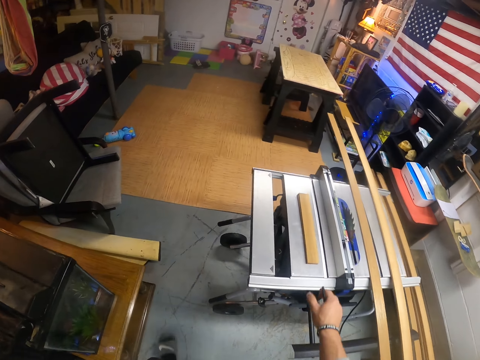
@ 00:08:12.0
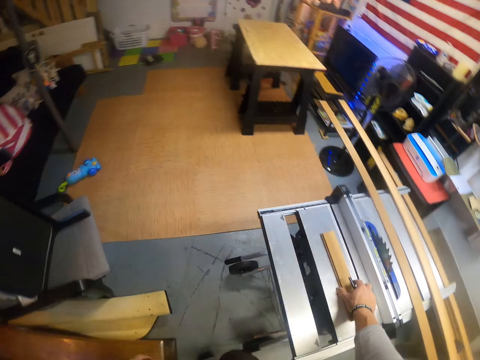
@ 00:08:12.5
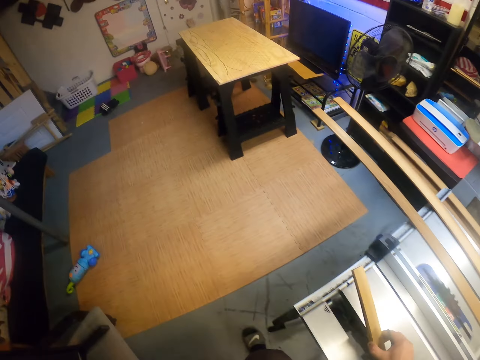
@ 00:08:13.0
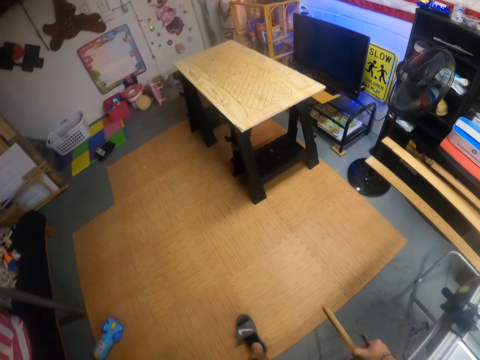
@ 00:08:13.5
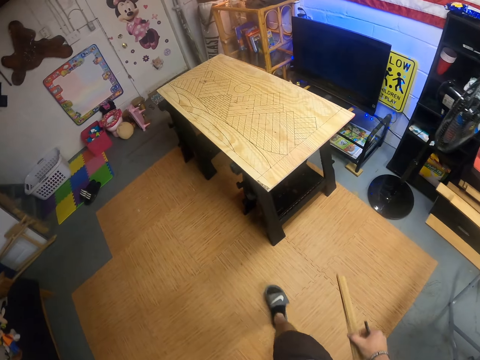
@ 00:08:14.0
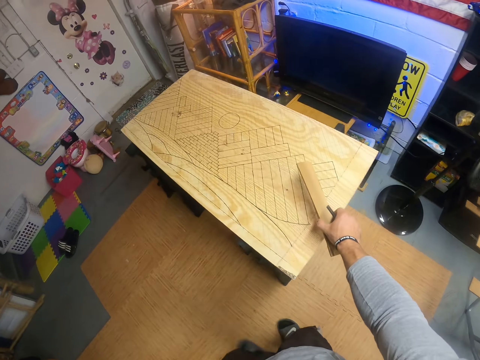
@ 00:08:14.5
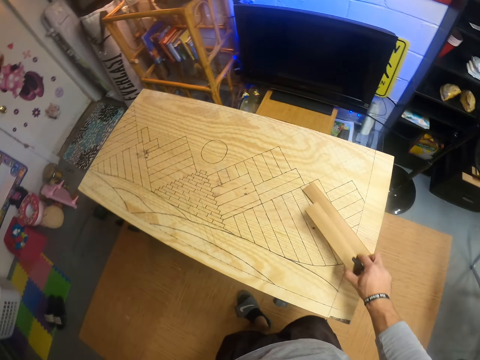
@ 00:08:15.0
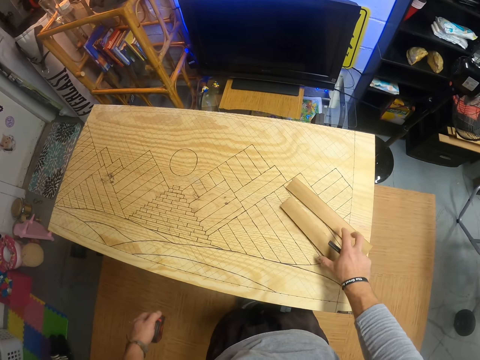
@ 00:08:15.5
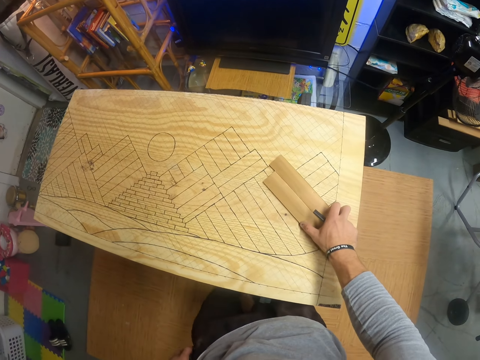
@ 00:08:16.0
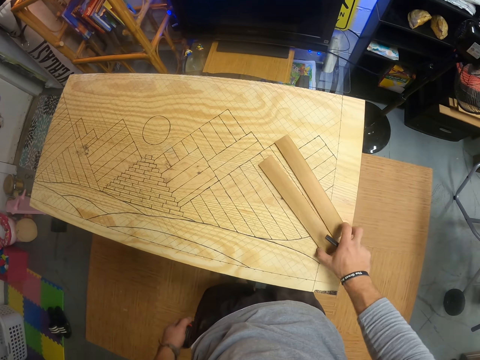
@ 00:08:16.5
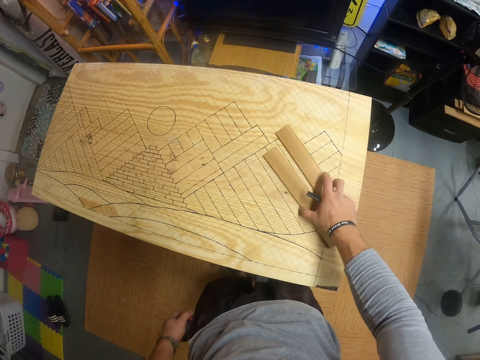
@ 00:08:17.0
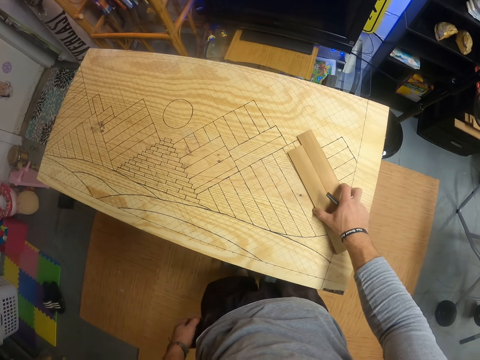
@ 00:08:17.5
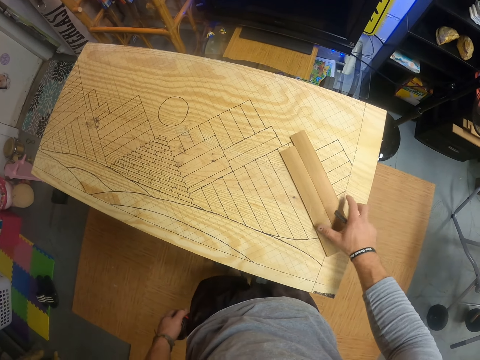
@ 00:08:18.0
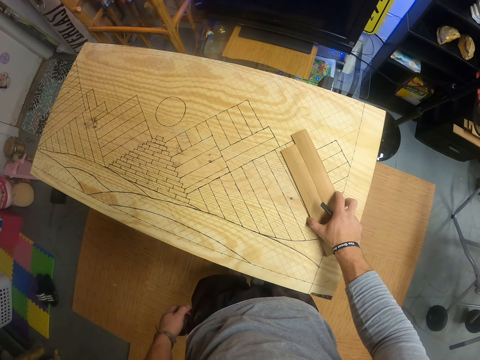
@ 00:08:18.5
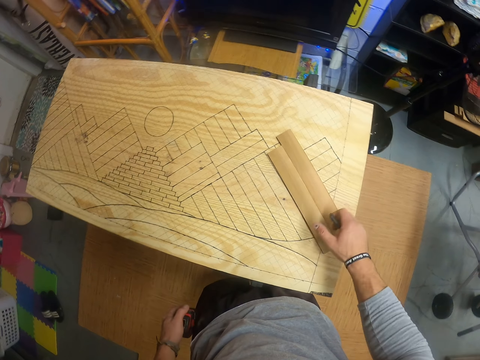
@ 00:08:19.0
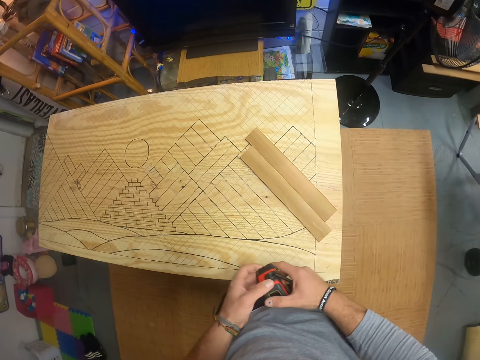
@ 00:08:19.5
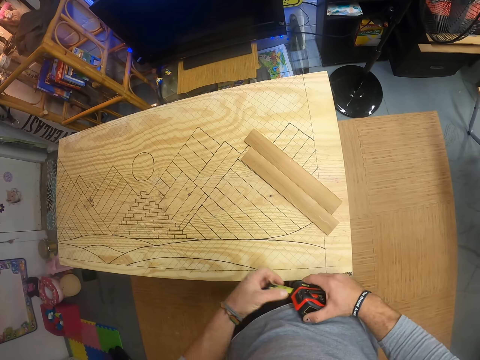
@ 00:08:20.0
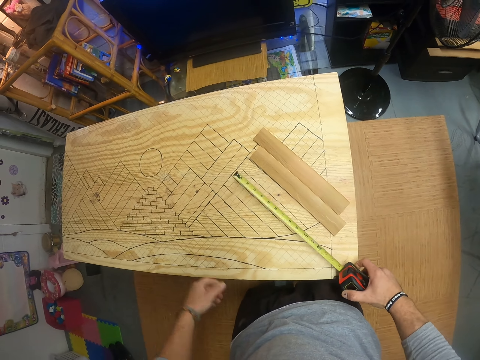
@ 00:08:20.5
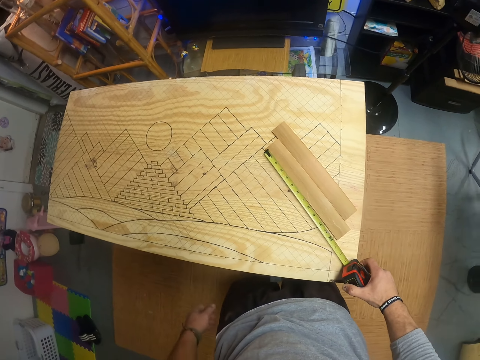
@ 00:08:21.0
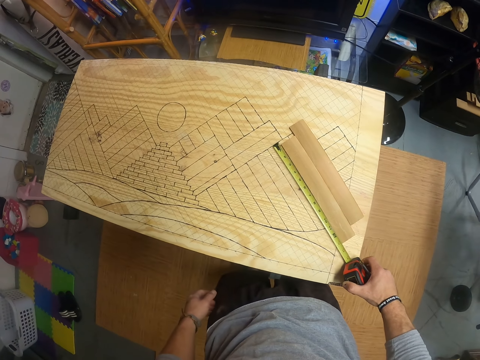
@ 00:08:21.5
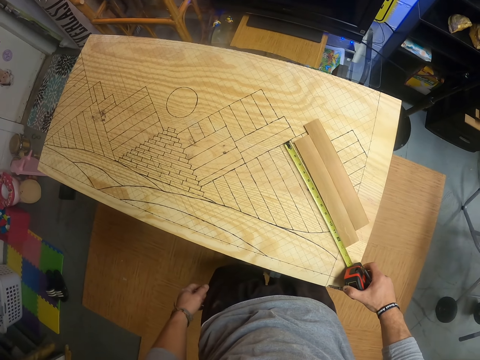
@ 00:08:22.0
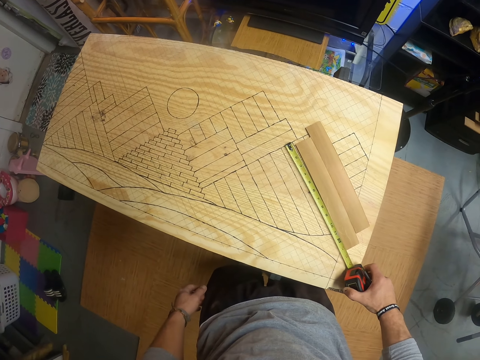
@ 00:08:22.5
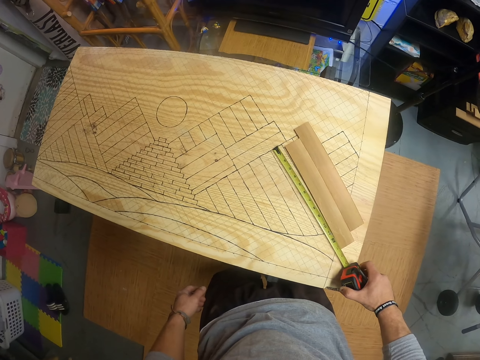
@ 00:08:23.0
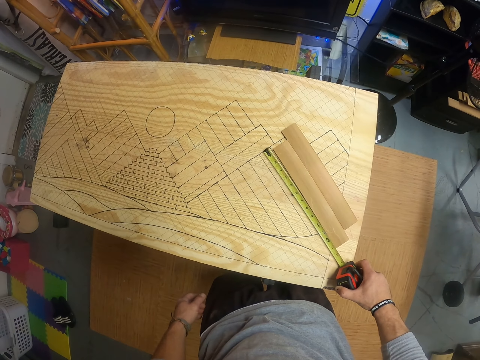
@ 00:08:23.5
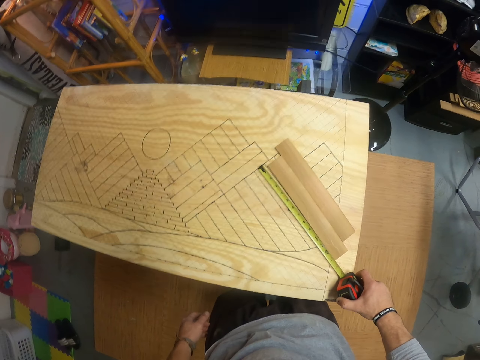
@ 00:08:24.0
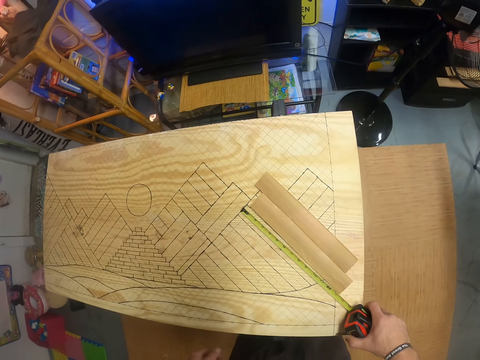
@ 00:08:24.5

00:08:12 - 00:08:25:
The camera wearer picks the two pieces of plank on the table saw machine with his right hand. He walks. He drops the two pieces of plank on a workbench with his right hand. He places the two pieces of plank on a sketch on the workbench with his right hand. He pulls the tape measure. He measures the sketch on the workbench with the measuring tape in his right hand.

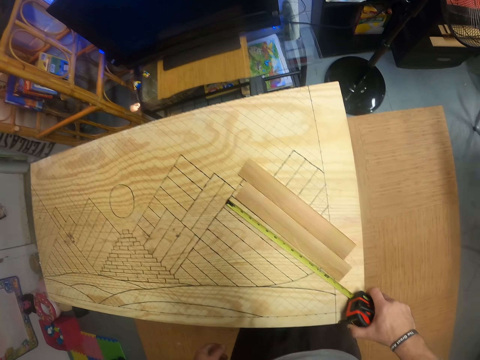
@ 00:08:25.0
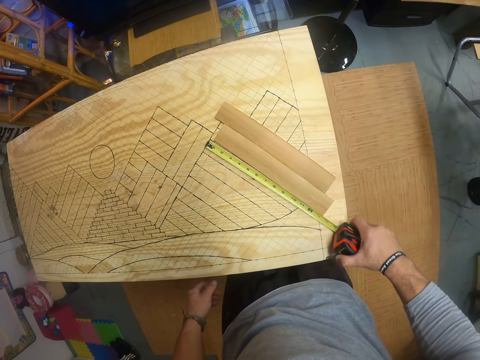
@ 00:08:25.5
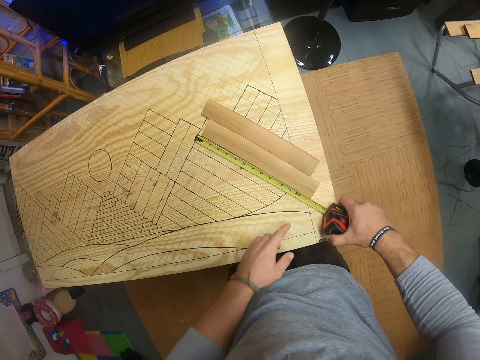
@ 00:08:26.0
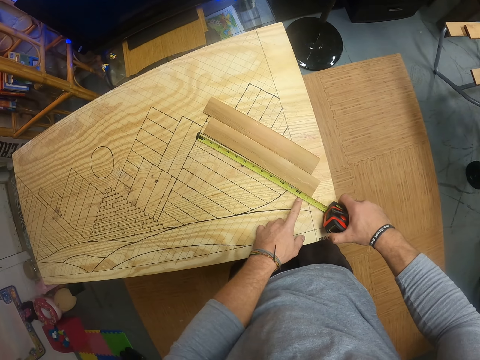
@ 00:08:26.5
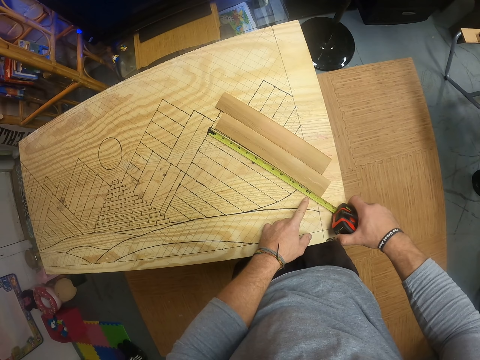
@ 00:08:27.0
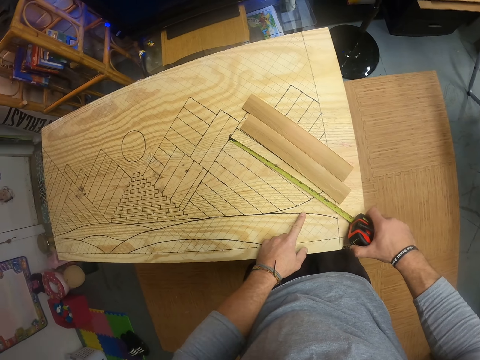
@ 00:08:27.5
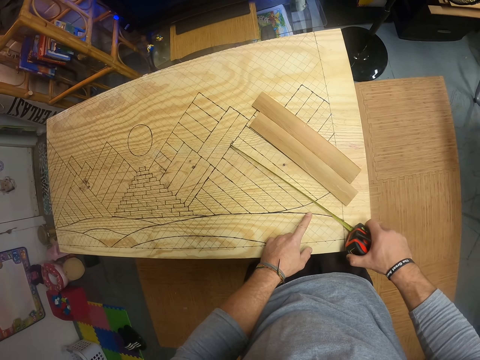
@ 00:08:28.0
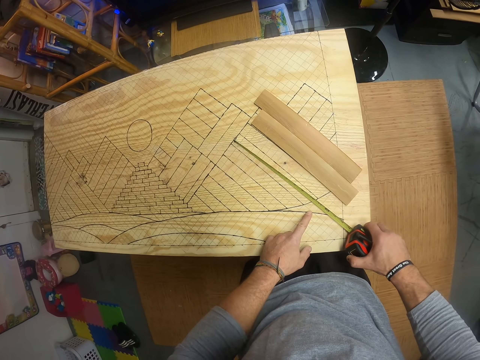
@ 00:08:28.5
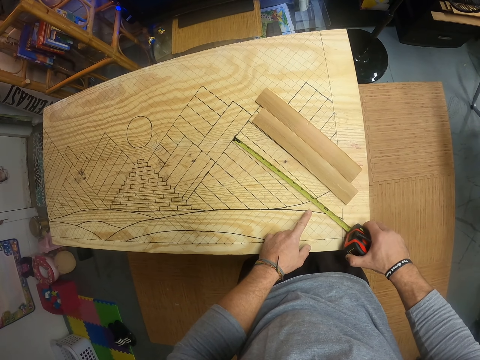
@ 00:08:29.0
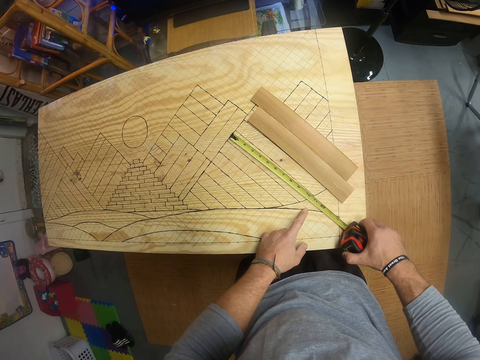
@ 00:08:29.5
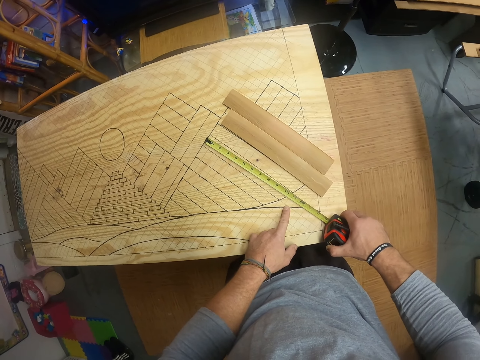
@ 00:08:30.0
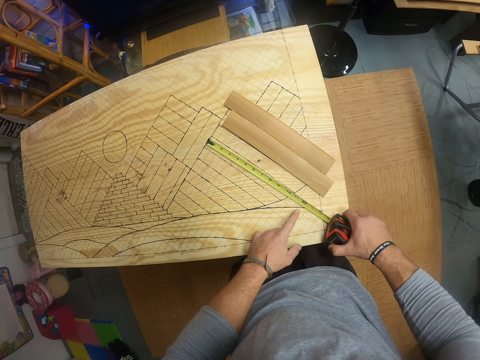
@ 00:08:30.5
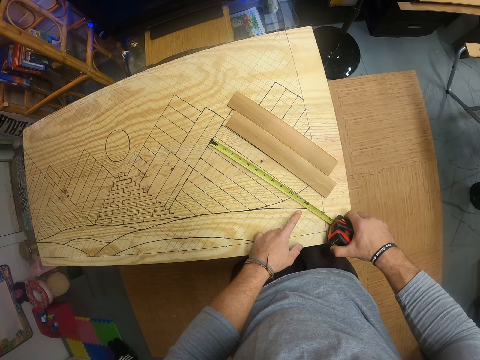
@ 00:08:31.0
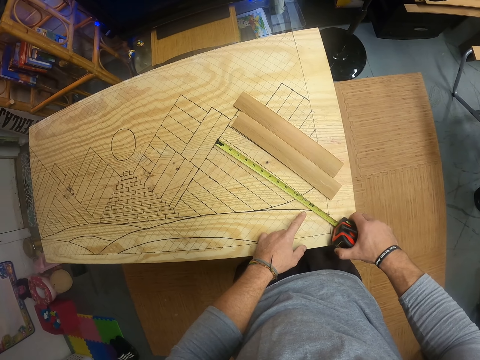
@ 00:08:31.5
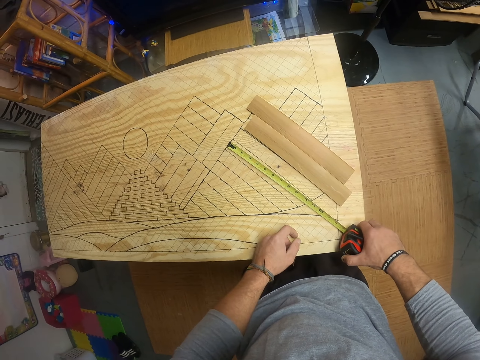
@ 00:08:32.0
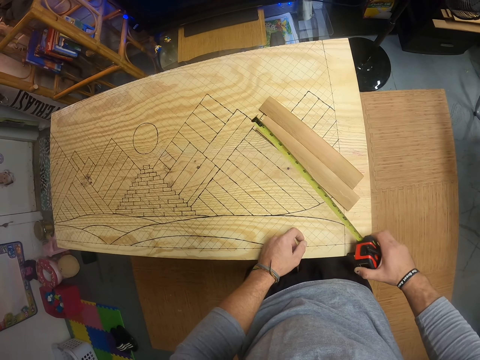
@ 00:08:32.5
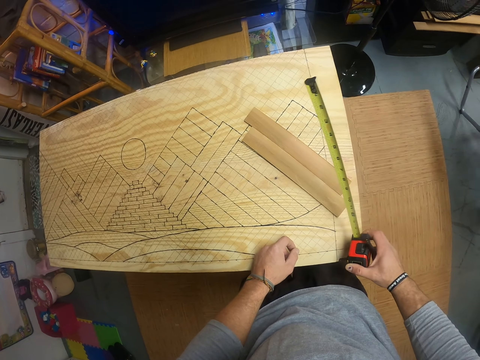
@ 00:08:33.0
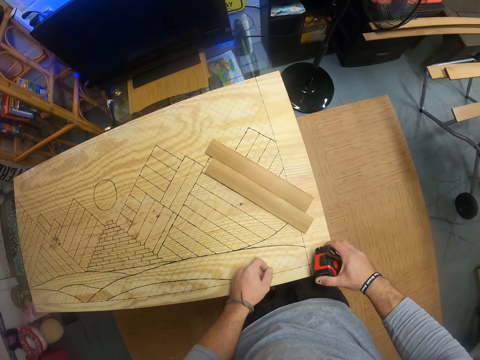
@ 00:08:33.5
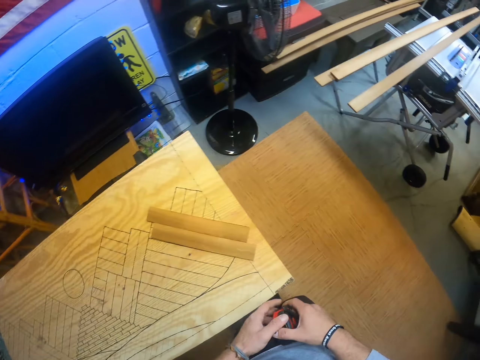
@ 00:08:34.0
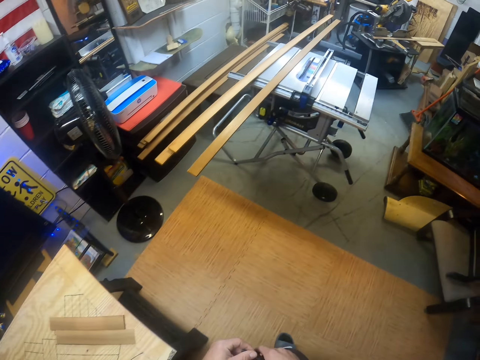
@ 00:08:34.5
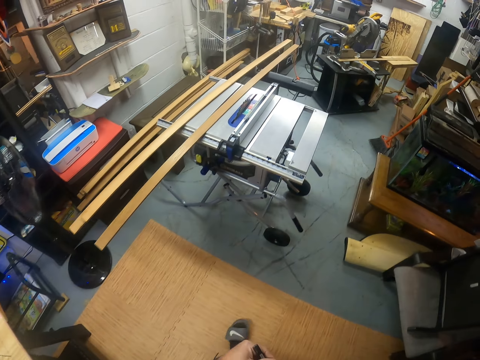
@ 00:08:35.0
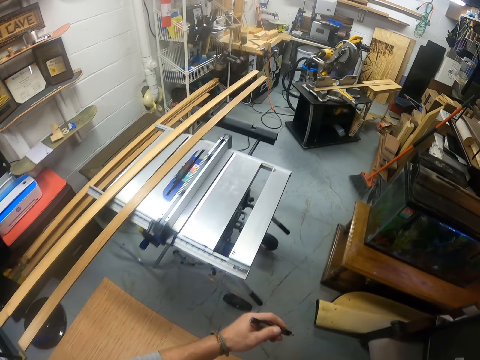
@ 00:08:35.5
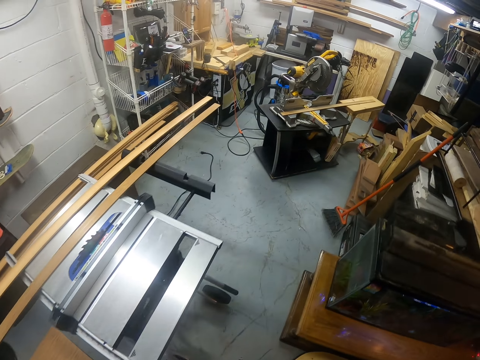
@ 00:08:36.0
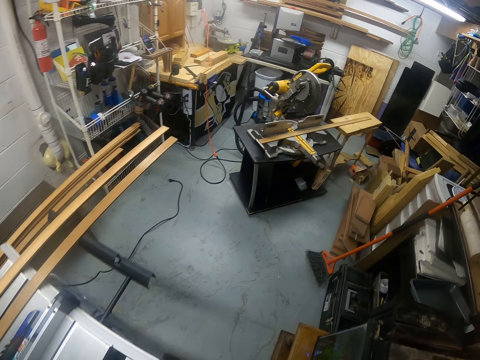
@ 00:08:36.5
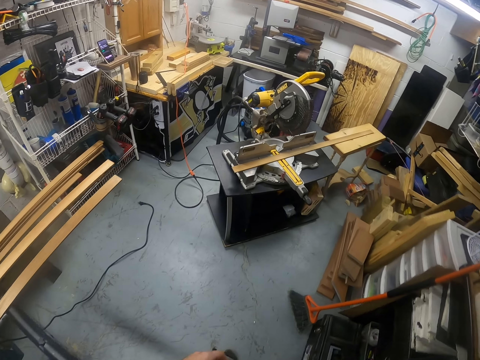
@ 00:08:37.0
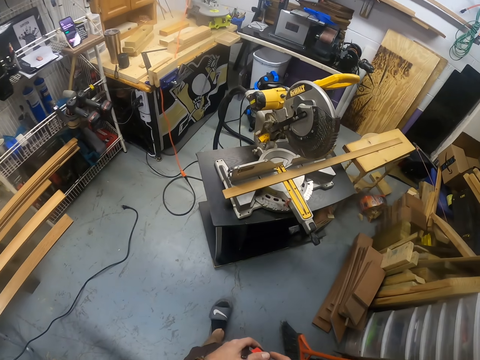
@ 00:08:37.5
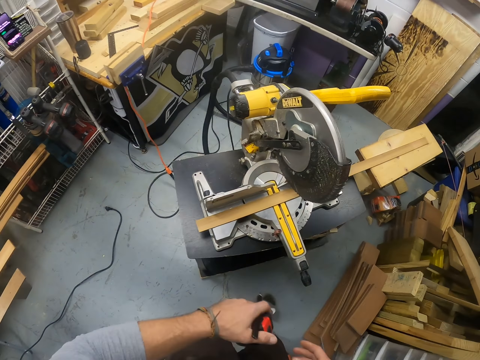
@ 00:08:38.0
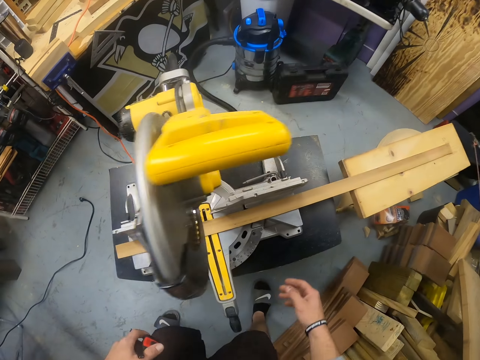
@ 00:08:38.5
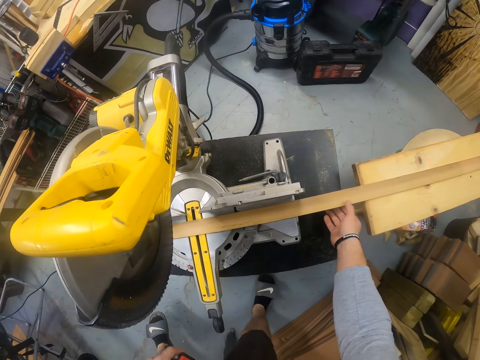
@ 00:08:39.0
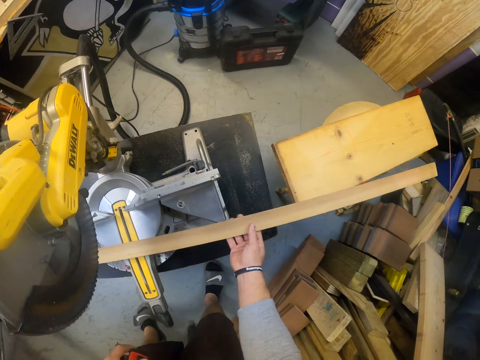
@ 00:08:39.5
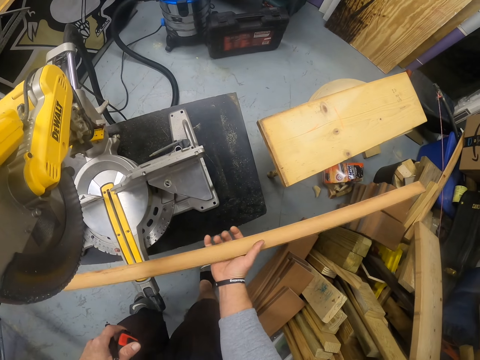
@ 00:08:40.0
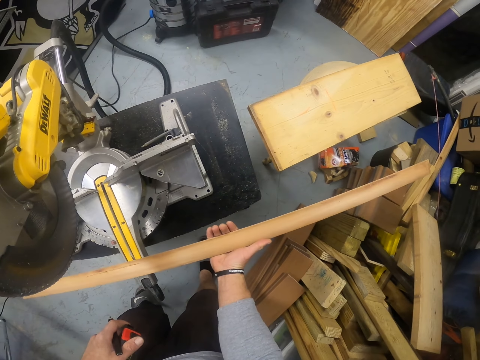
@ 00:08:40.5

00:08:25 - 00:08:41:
The camera wearer puts his hand on the tape measure. He moves his hand. He lifts the tape measure. He walks. He moves the wood. He holds the plank on the miter saw with his right hand.
